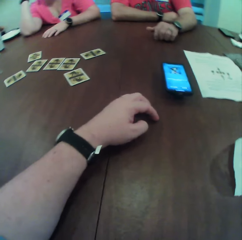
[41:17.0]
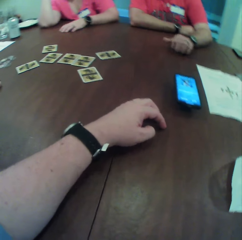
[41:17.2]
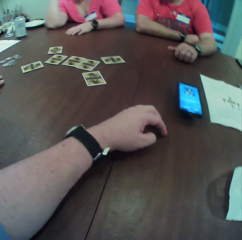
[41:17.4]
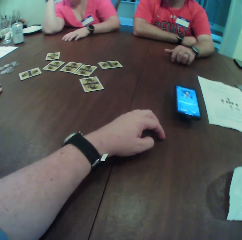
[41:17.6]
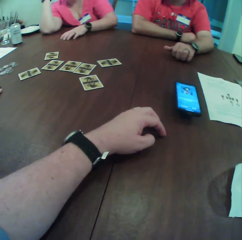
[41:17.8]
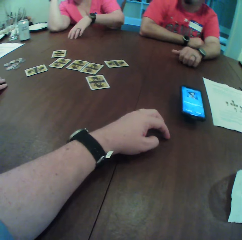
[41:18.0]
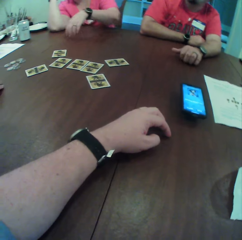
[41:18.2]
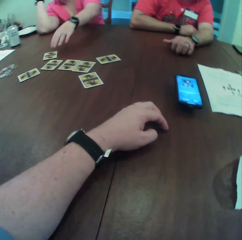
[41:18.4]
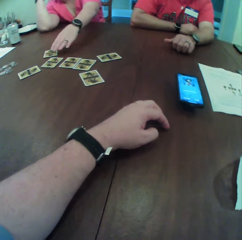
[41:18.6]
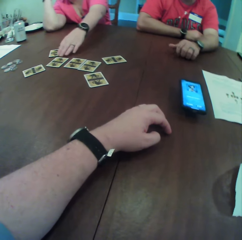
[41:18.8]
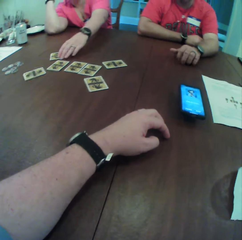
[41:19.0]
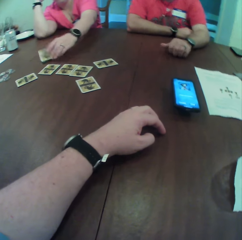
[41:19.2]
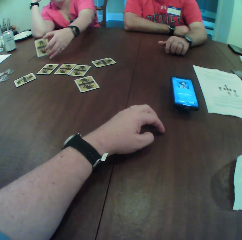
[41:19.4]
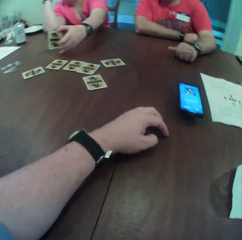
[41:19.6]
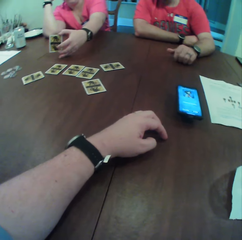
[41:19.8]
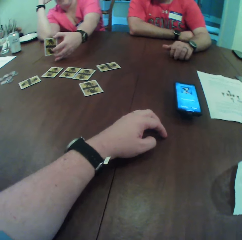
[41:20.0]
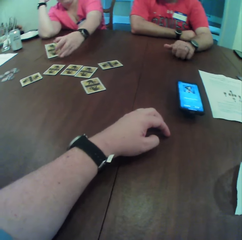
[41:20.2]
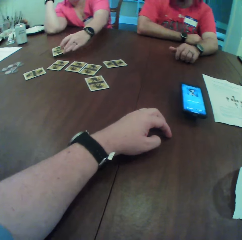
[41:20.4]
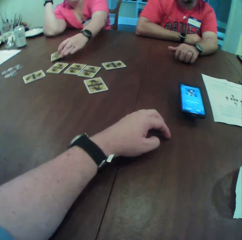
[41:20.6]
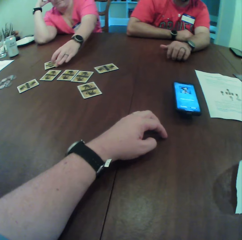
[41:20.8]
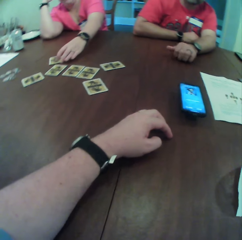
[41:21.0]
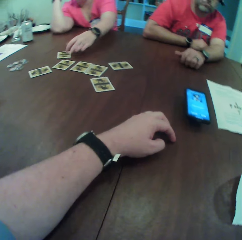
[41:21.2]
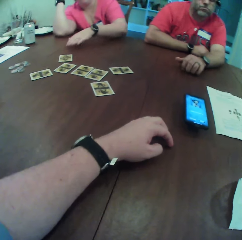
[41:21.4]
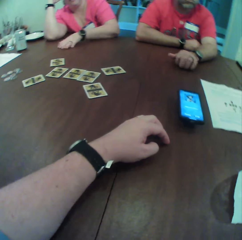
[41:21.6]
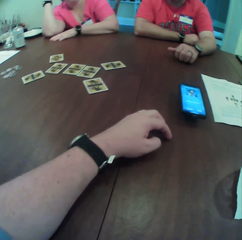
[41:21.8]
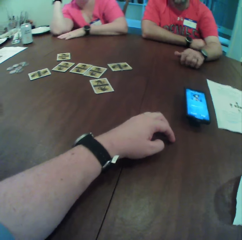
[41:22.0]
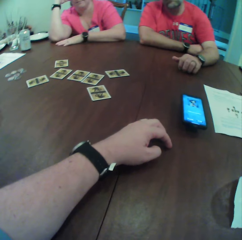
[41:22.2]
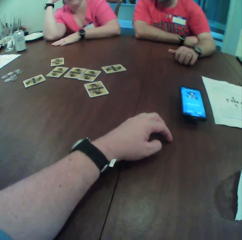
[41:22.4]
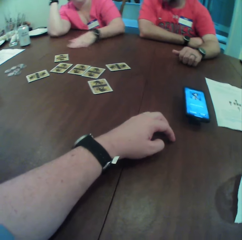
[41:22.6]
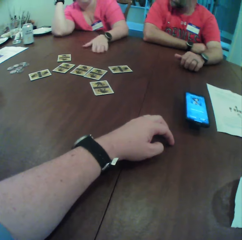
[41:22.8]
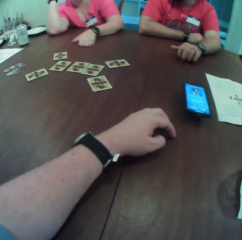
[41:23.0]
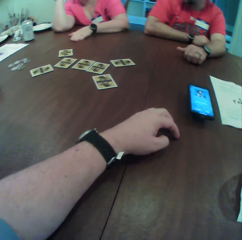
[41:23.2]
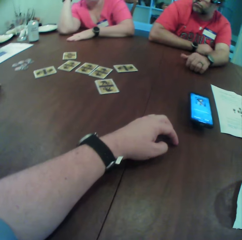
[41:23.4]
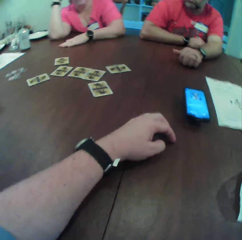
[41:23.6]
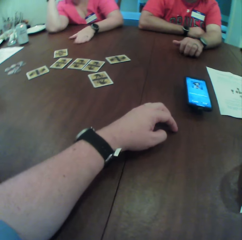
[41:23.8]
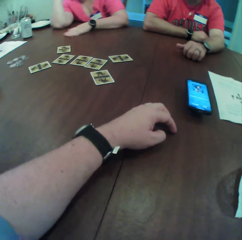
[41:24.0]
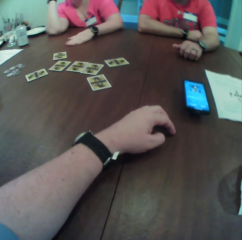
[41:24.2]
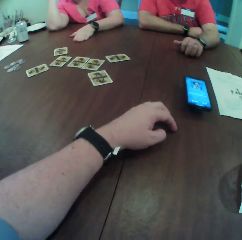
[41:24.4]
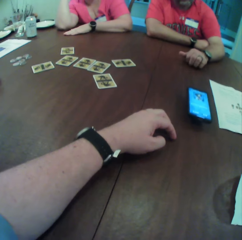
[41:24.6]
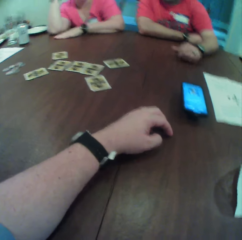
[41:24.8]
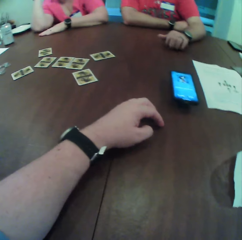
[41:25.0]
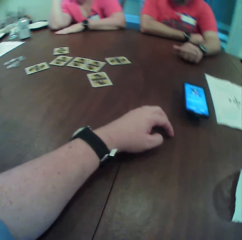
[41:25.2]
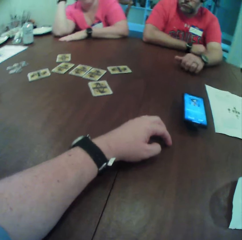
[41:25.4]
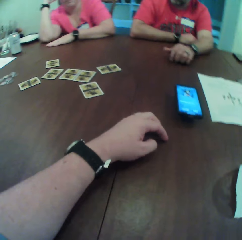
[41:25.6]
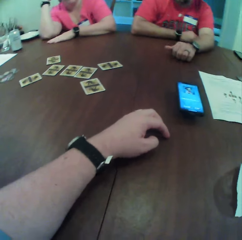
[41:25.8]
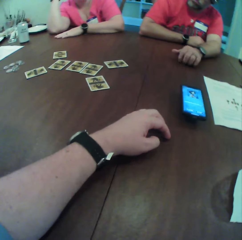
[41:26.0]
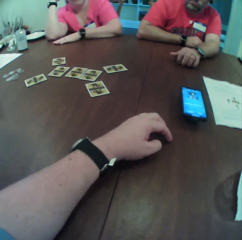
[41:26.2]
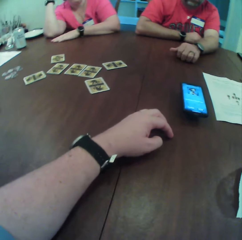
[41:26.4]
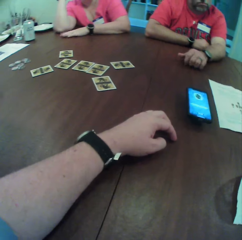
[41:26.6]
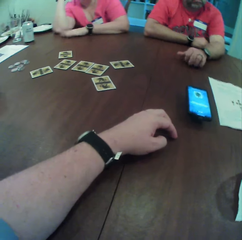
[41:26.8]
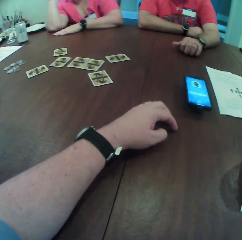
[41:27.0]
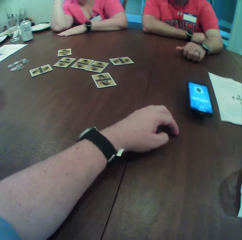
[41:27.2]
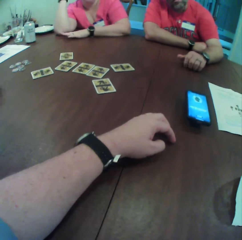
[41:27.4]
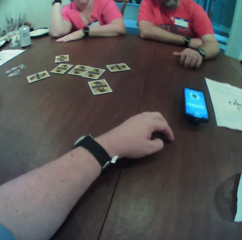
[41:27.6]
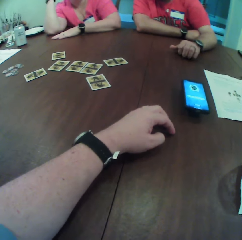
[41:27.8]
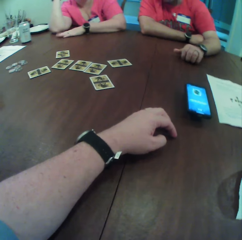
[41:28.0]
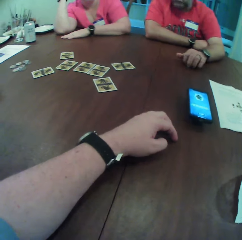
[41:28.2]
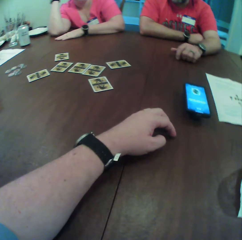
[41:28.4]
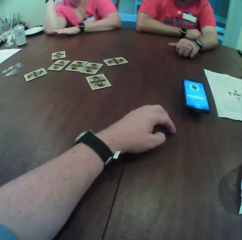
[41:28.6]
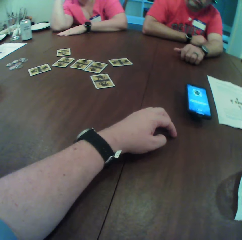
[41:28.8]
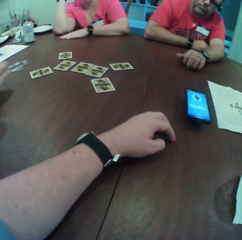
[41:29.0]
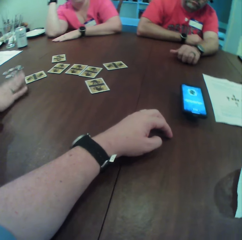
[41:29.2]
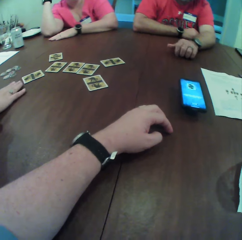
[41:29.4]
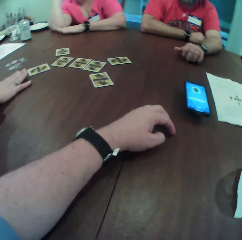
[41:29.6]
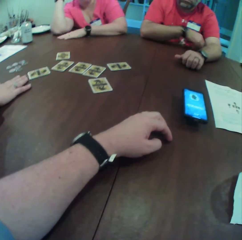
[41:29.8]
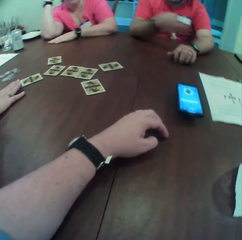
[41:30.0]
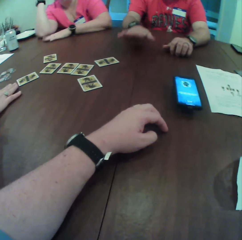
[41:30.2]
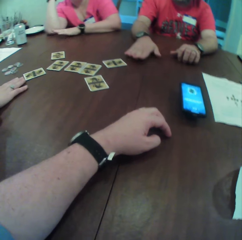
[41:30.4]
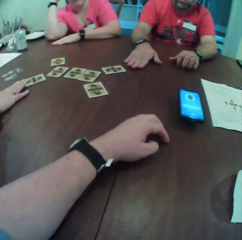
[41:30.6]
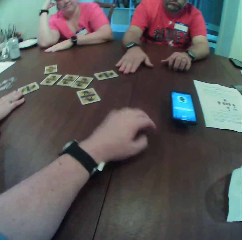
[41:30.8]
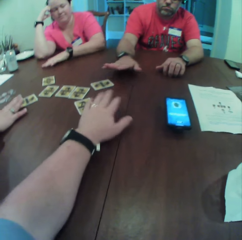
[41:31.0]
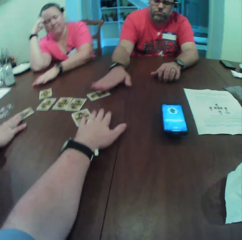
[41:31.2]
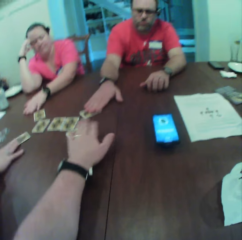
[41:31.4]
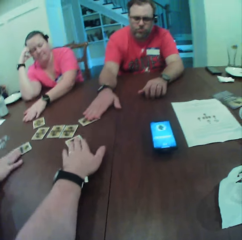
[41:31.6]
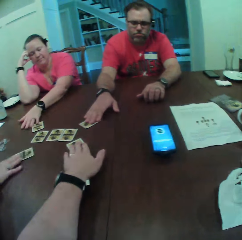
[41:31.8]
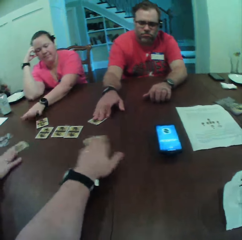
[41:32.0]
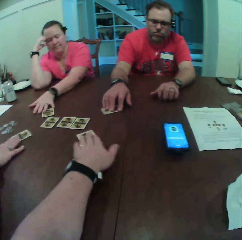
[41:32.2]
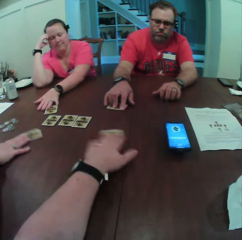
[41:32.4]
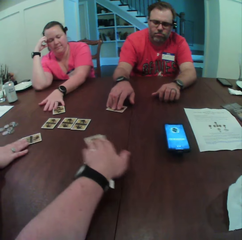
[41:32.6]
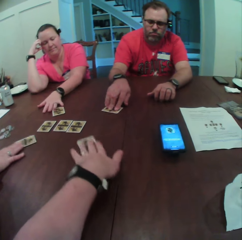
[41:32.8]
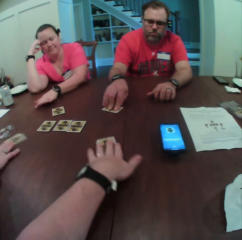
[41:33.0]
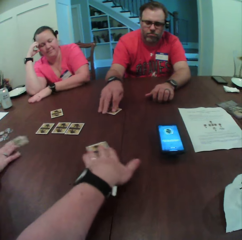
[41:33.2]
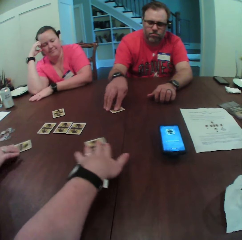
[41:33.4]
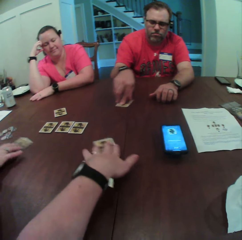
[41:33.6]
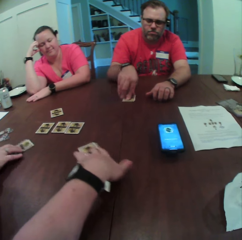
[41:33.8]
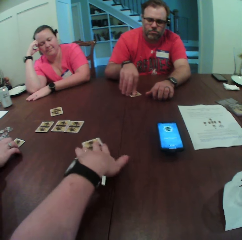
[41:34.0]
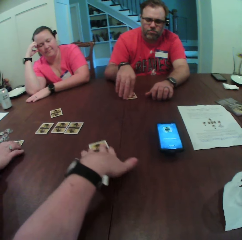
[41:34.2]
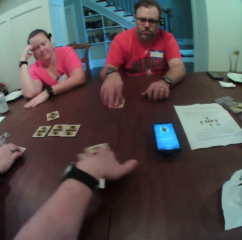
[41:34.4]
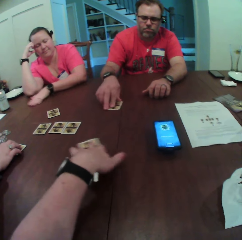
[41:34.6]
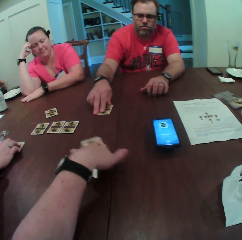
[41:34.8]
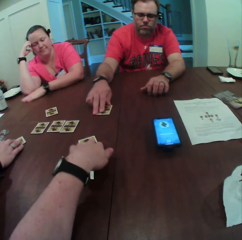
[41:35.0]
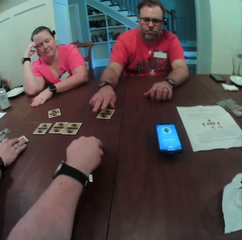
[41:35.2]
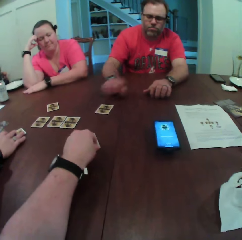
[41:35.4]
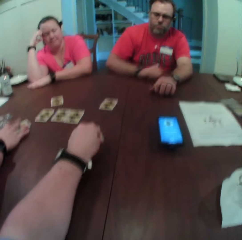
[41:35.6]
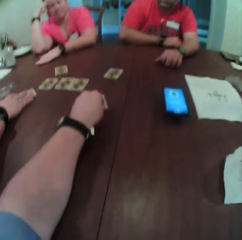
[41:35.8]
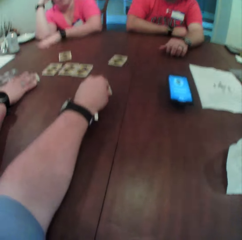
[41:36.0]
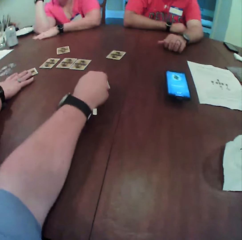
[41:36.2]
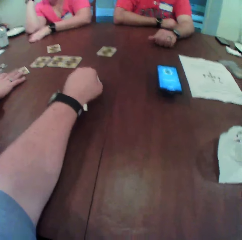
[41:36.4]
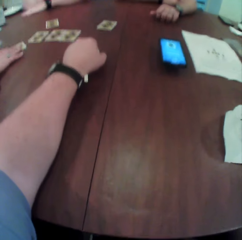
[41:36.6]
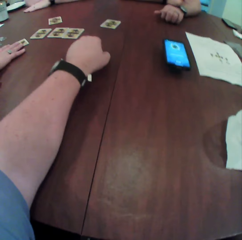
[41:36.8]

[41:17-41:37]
A woman moves the hand. The woman touches the card. The woman opens the card on the table with her left hand. The woman drops the card in her left hand on the table, rubs her left hand on the table and taps her left hand on the table. A person moves the hand. Another woman moves a card on the table with her right hand. The camera wearer touches the card. A man shakes a card on the table with his right hand. The camera wearer shakes a card on the table with his left hand. The first woman shakes a card on the table with her left hand. The first woman touches the card. Another person touches the card.

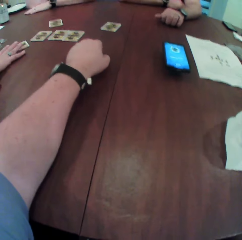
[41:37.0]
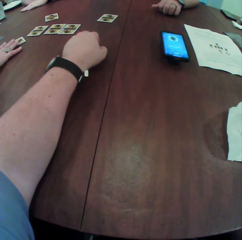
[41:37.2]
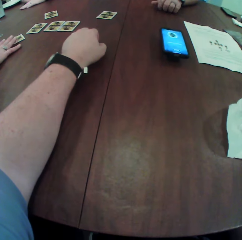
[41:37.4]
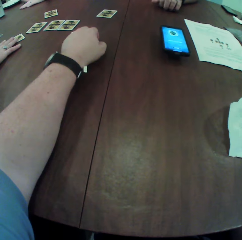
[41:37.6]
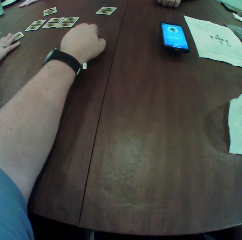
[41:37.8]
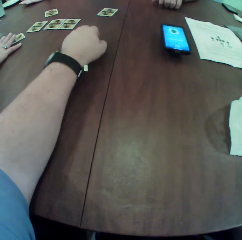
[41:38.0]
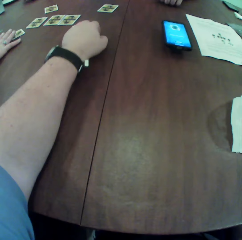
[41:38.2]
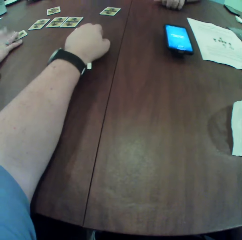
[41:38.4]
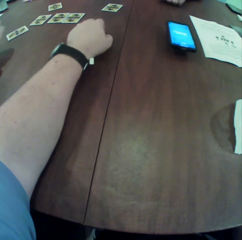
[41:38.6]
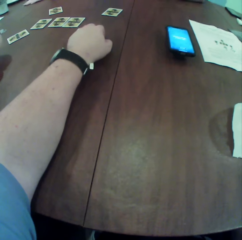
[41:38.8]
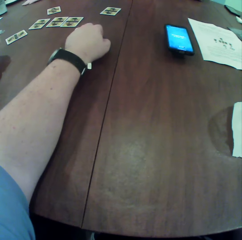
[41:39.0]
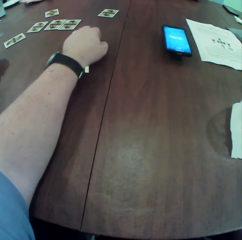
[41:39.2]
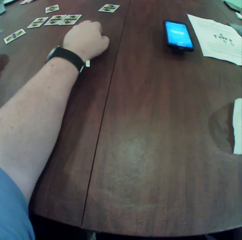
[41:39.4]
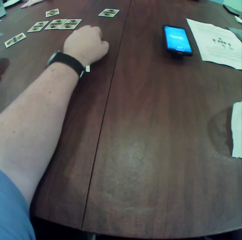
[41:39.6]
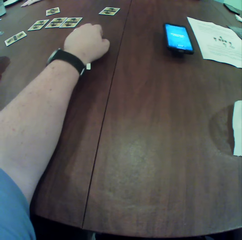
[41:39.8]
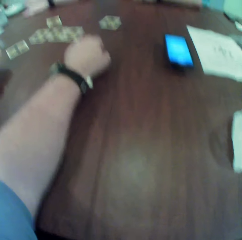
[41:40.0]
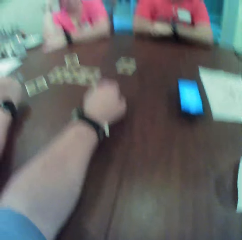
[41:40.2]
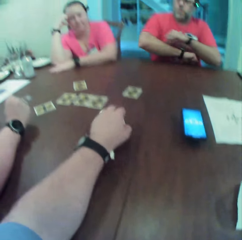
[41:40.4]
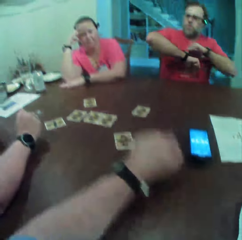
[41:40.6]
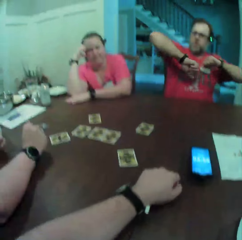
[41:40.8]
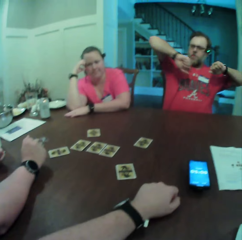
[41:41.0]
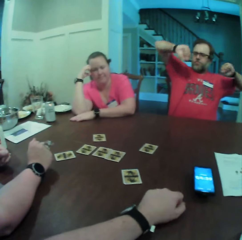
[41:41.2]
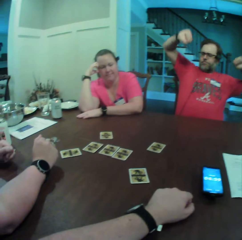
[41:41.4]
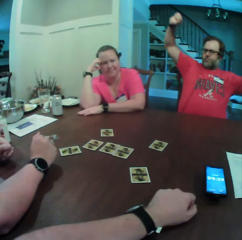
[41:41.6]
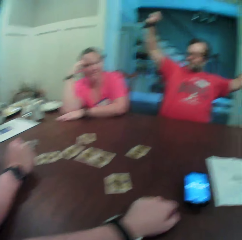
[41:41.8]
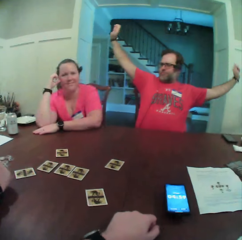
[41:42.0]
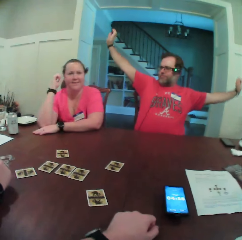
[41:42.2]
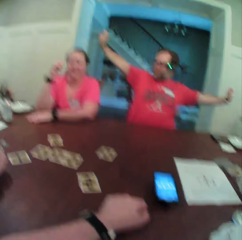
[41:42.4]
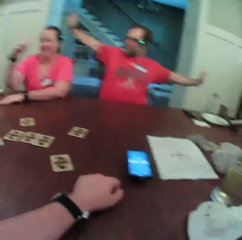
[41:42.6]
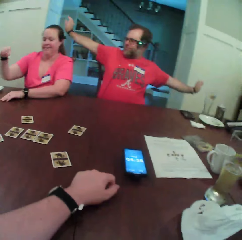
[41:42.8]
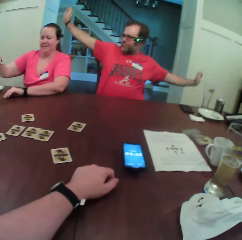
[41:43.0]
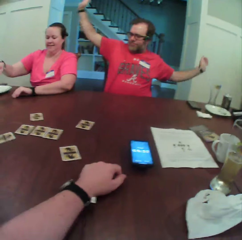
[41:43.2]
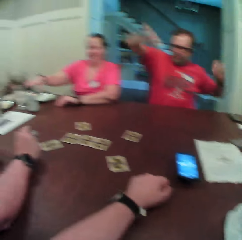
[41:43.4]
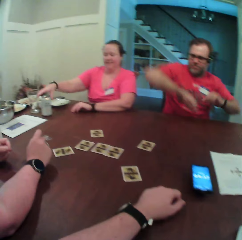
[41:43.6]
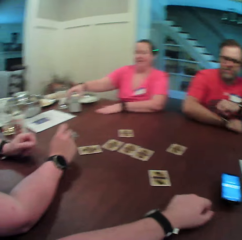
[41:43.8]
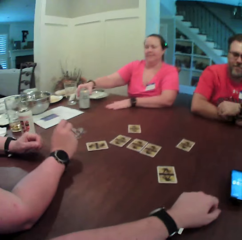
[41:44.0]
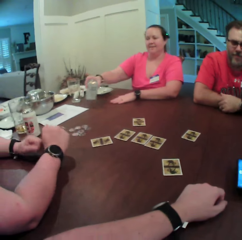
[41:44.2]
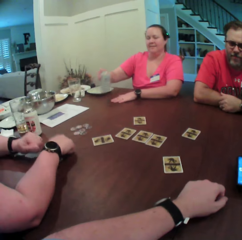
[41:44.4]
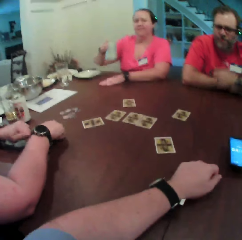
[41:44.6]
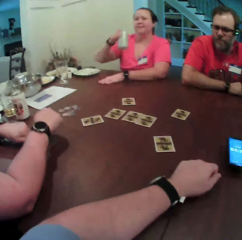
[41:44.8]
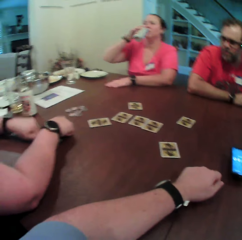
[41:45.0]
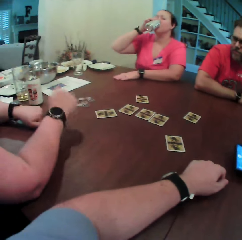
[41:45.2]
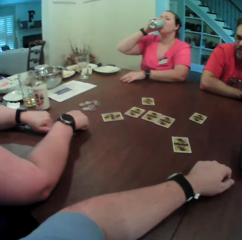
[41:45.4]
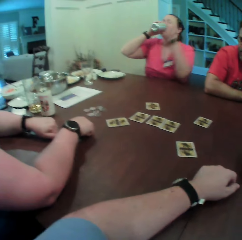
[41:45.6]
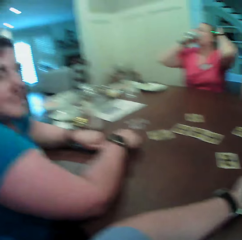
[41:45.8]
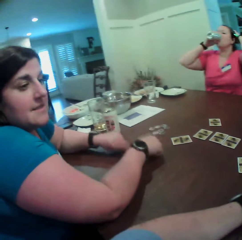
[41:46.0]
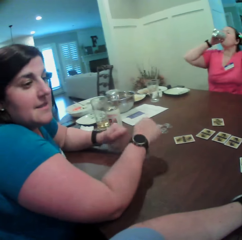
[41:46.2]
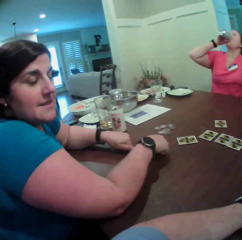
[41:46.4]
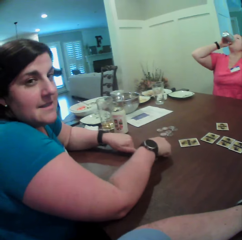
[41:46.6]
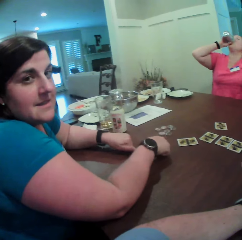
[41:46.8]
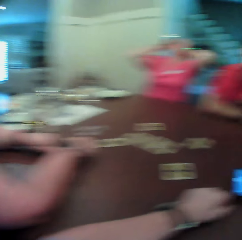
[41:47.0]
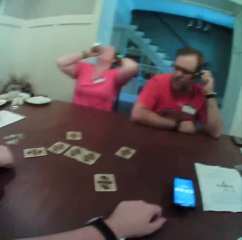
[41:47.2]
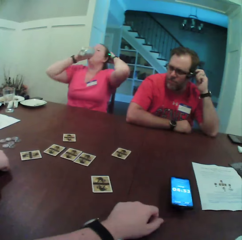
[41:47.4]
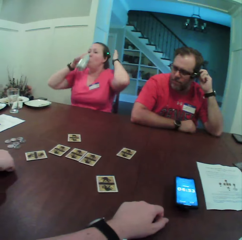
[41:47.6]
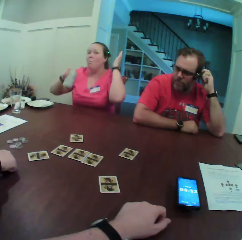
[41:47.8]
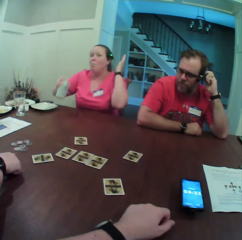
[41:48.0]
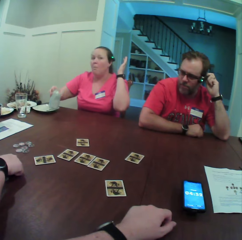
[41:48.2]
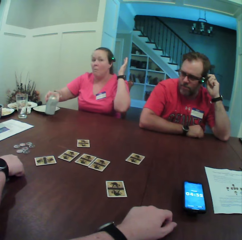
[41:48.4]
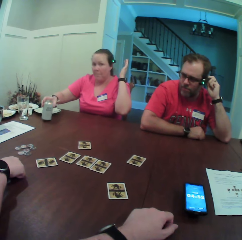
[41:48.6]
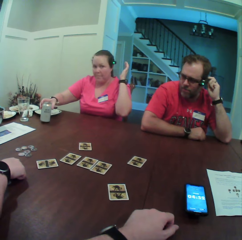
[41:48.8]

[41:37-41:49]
A man stretches his body. A person moves the hand. The camera wearer interacts with the man, a woman and another woman. The other woman picks up a can drink on the table with her right hand. The first woman taps her knuckles on the table. The other woman drinks the can drink in her right hand. The man touches his camera with his left hand.
